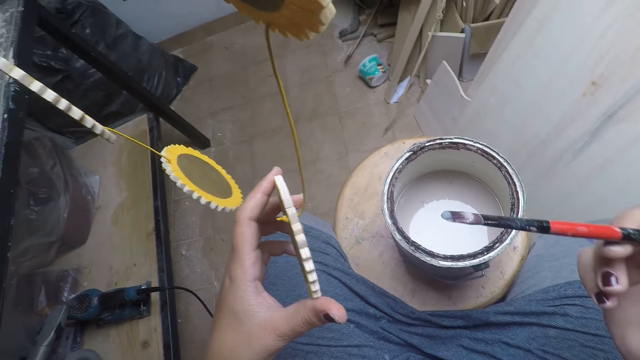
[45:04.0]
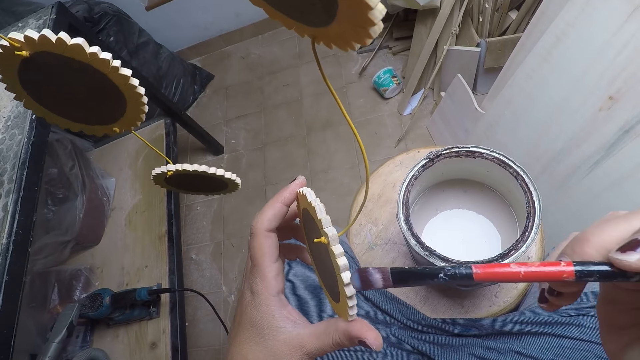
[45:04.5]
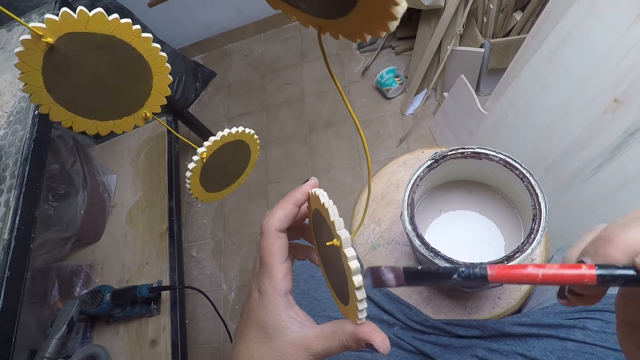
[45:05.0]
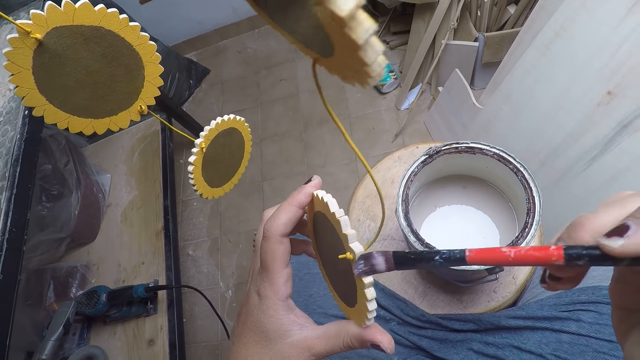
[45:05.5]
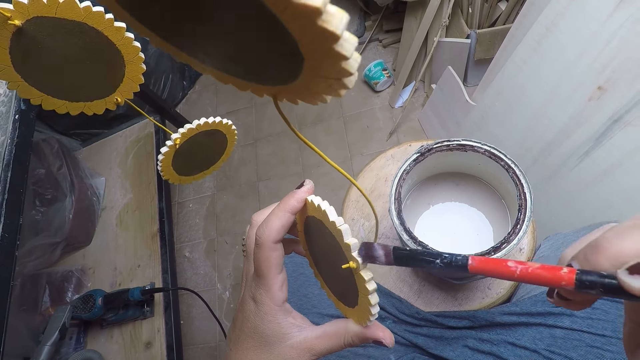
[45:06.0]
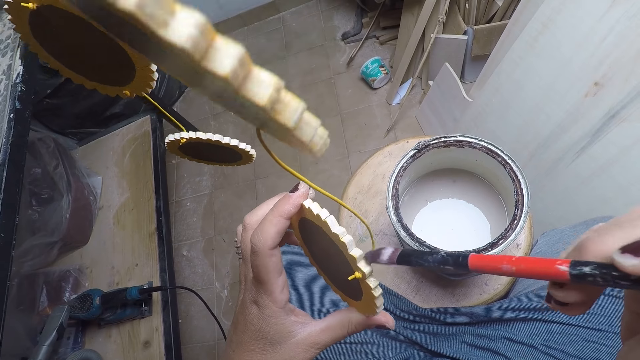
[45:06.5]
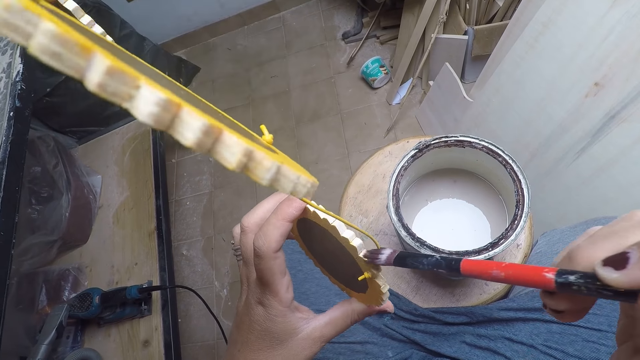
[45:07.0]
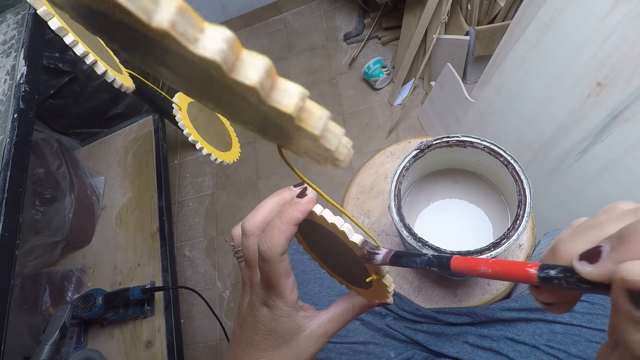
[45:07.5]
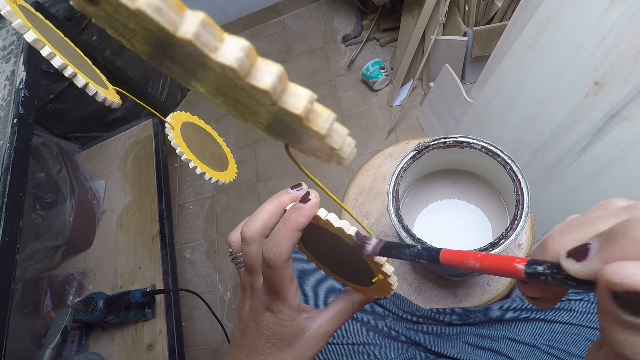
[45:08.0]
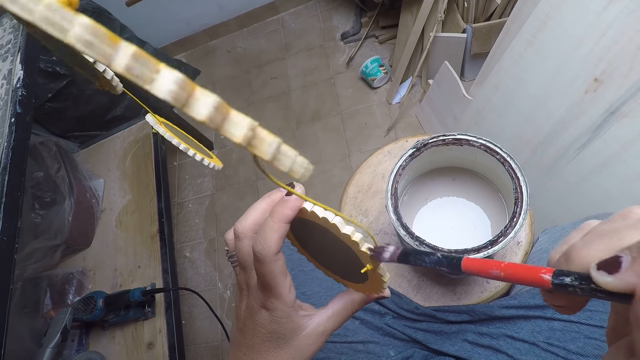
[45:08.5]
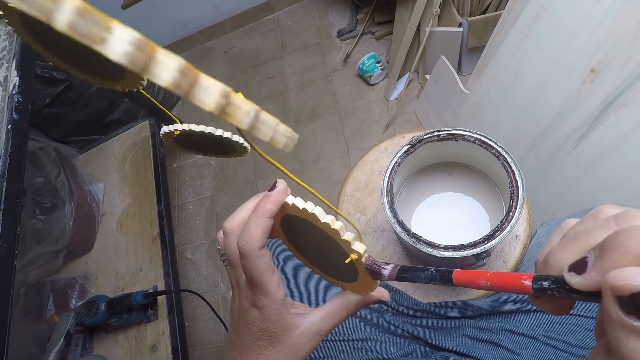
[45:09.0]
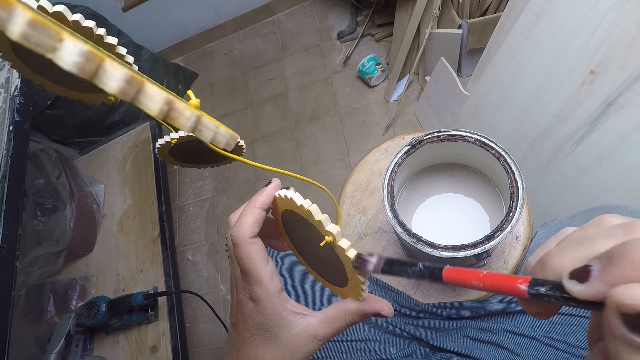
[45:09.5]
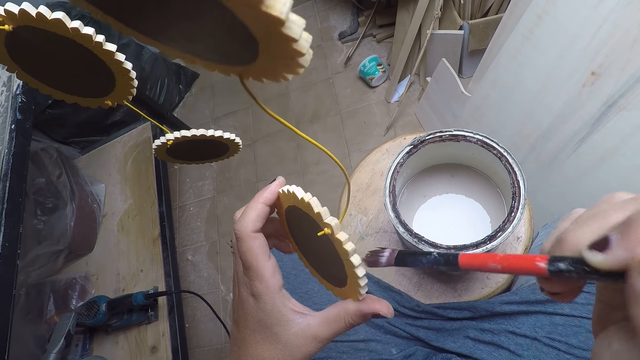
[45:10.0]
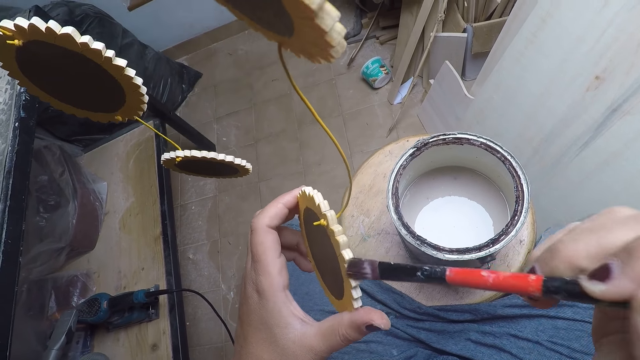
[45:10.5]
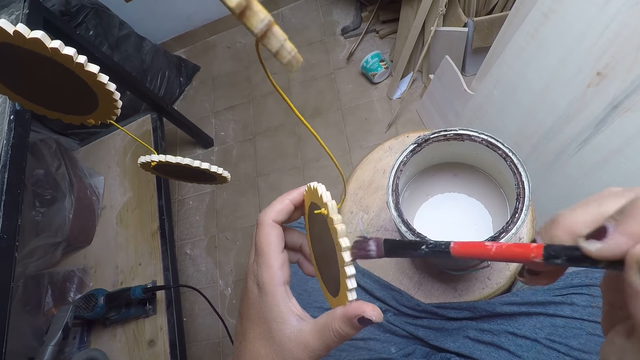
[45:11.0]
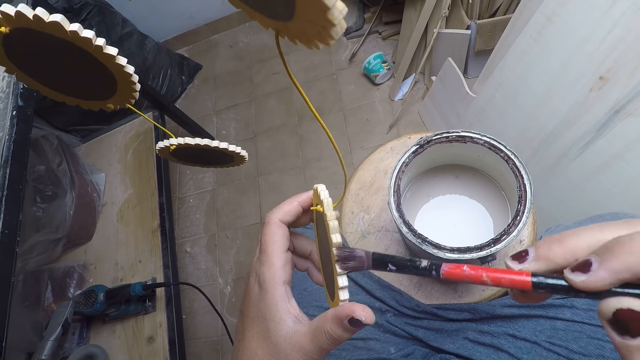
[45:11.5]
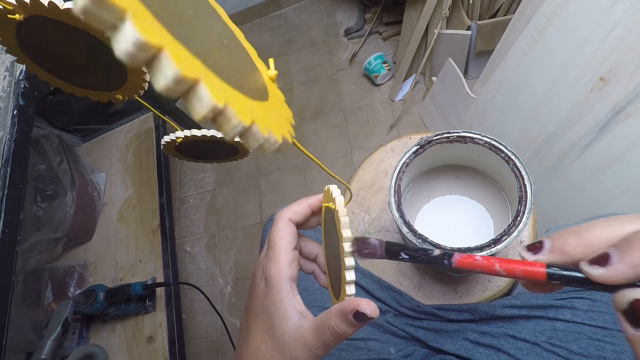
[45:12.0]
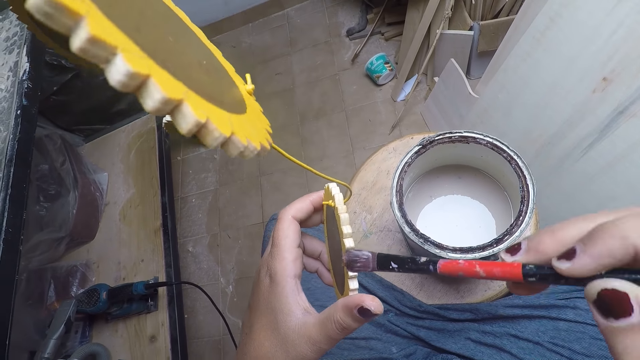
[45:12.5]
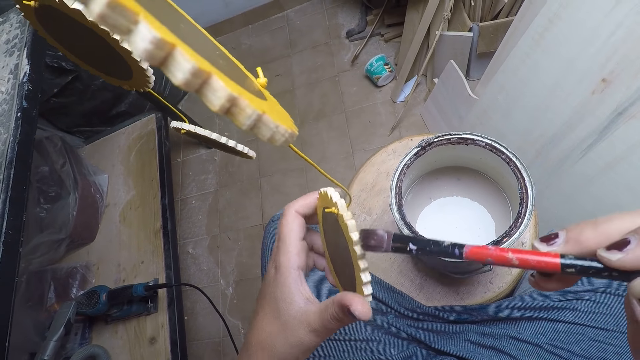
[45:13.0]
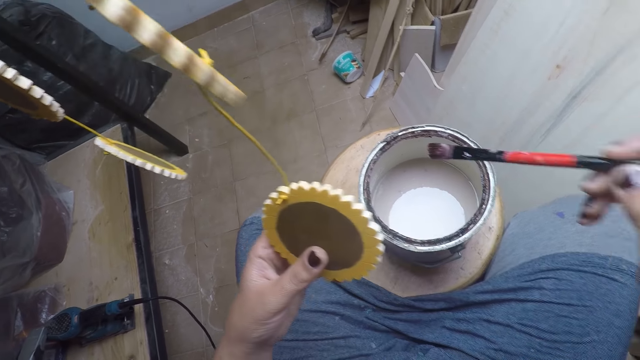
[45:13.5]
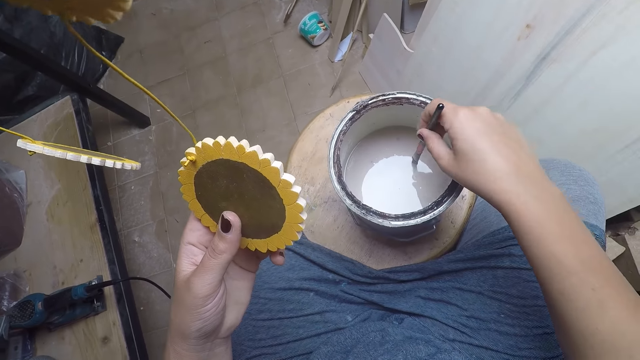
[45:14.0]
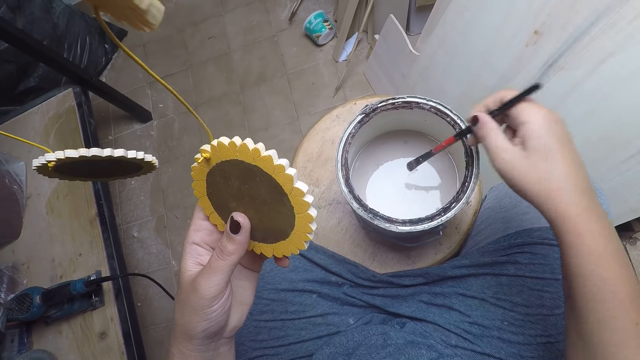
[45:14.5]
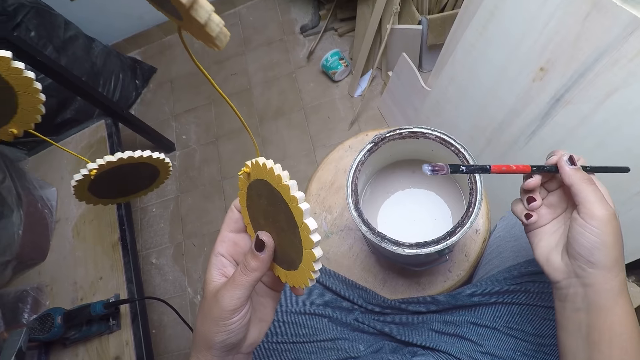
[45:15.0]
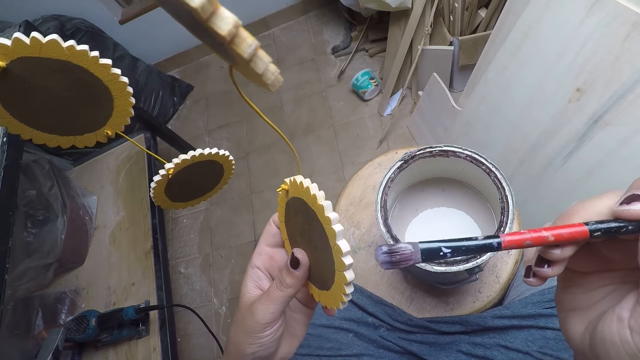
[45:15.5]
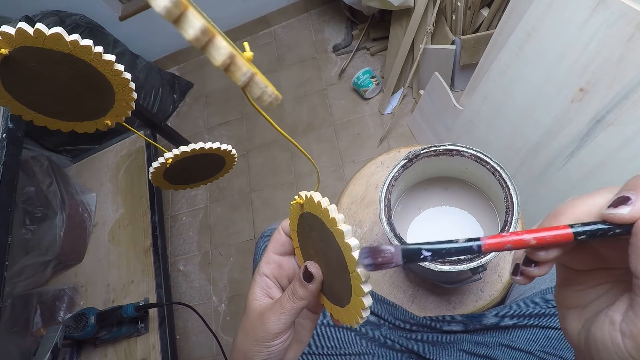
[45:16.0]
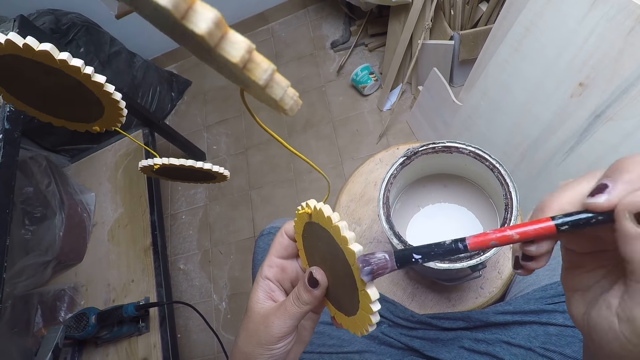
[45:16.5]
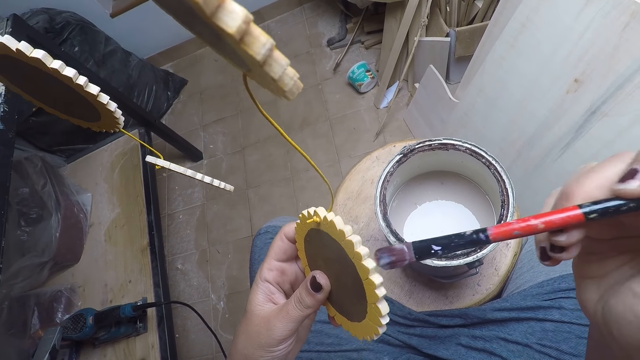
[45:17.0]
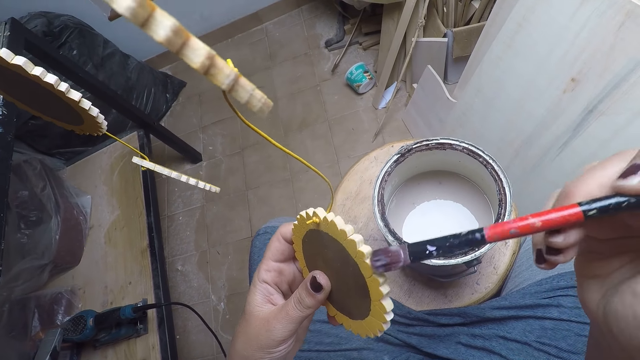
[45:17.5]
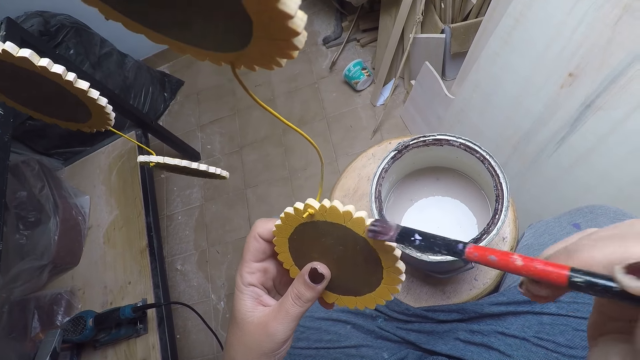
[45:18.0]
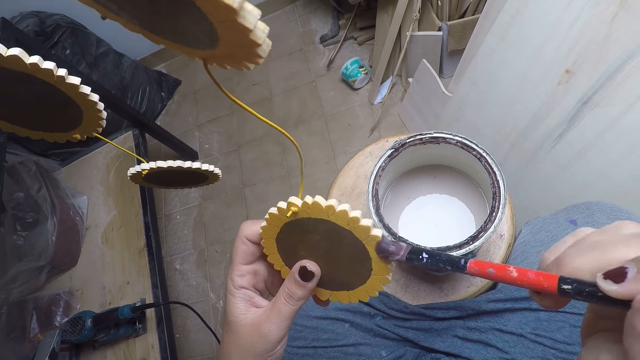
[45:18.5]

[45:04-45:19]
The camera wearer paints the craft with the brush. They dip the brush inside the paint in the container. They remove the brush from the paint in the container. They paint the flower craft with the brush.

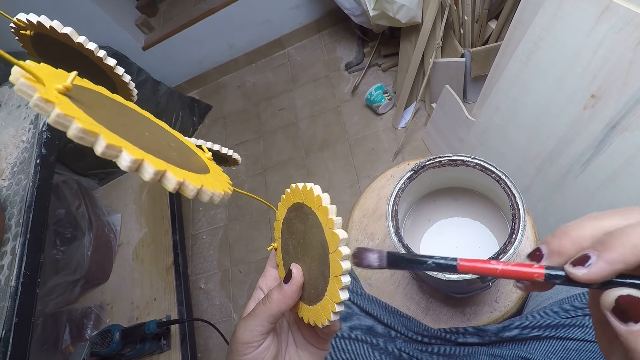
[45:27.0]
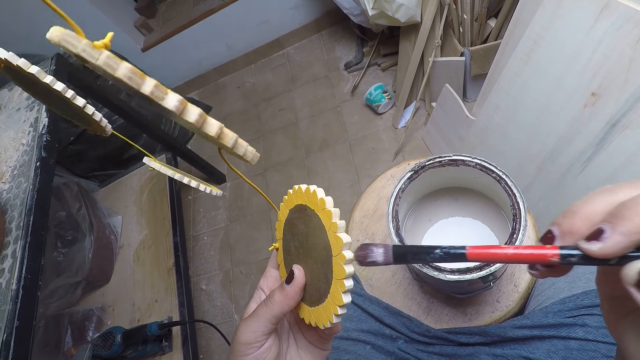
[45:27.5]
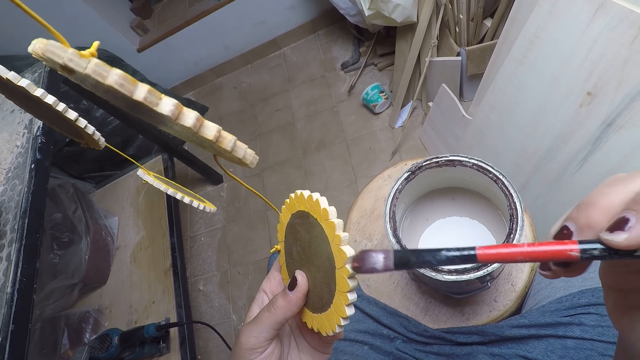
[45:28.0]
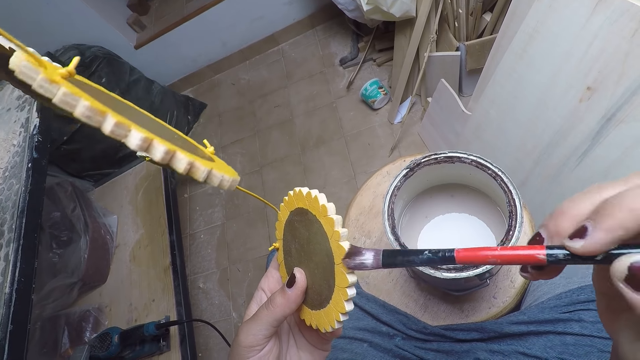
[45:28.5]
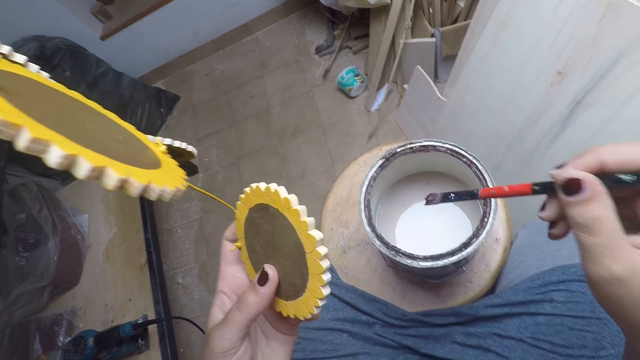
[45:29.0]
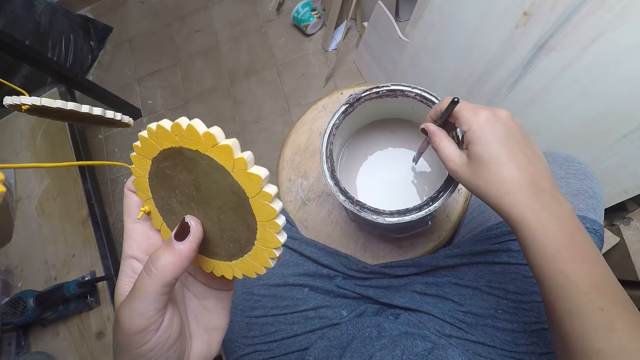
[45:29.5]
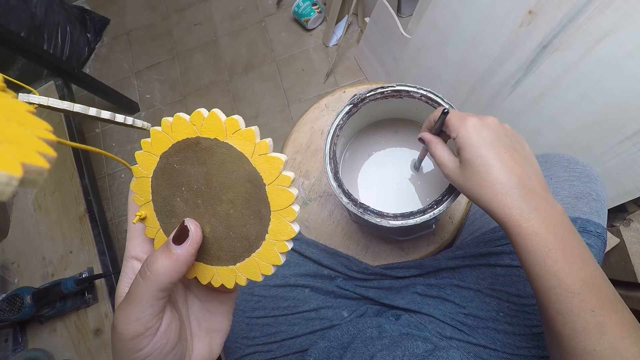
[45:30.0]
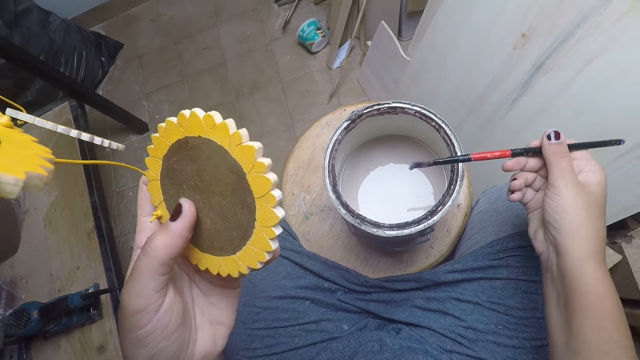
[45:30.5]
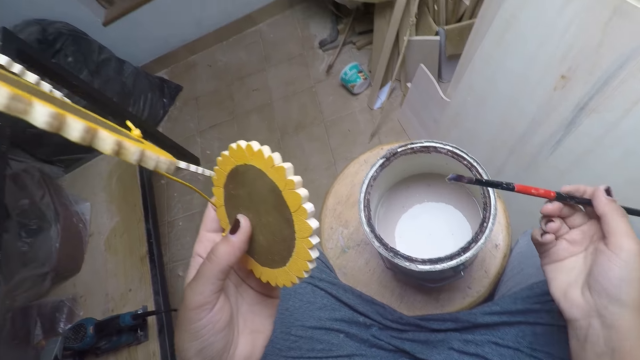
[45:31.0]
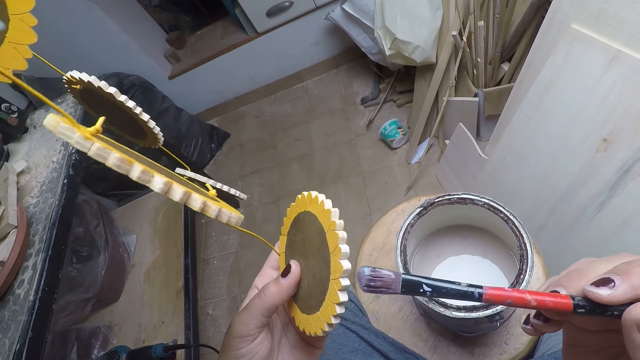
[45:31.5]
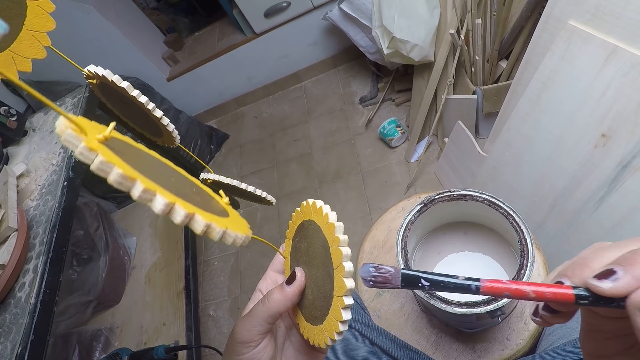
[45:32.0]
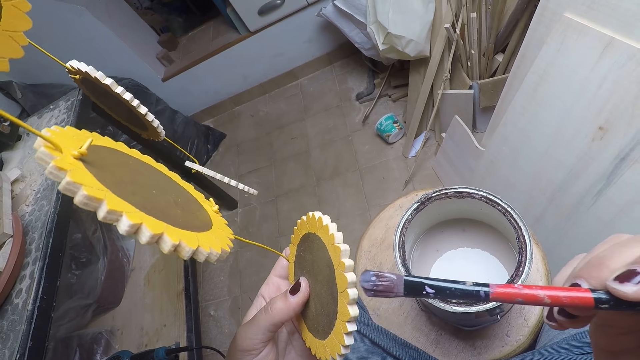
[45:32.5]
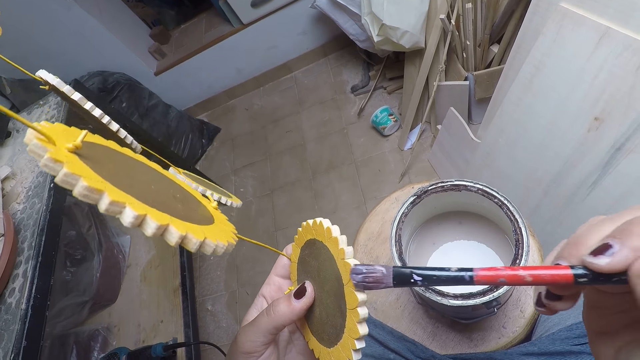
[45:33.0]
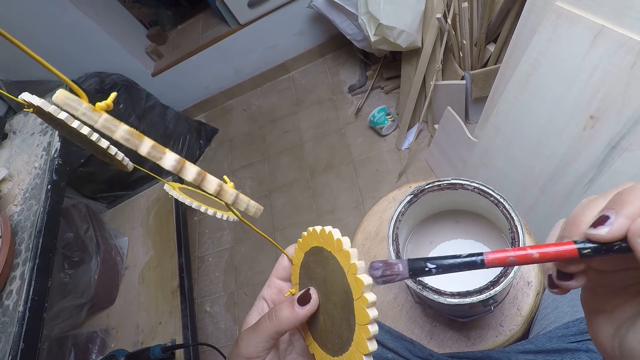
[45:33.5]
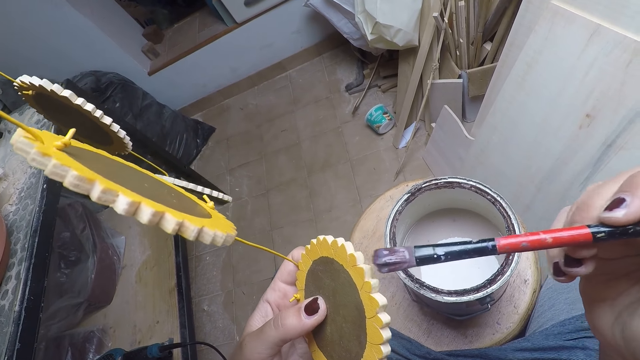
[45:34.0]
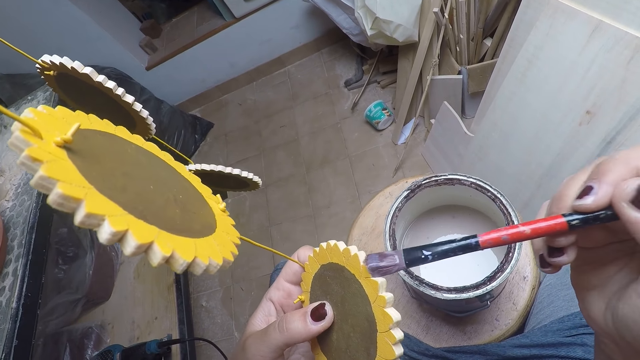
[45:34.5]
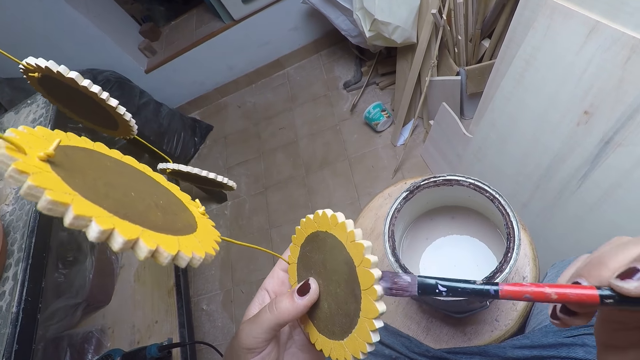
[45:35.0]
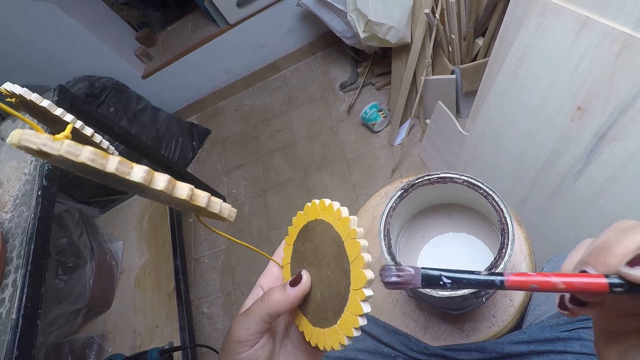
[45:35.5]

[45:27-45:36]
The camera wearer dips the paint brush in his right hand into the paint in the bucket. He applies paint on the brush. He removes the brush from the paint in the bucket. He paints the flower craft with the brush.
